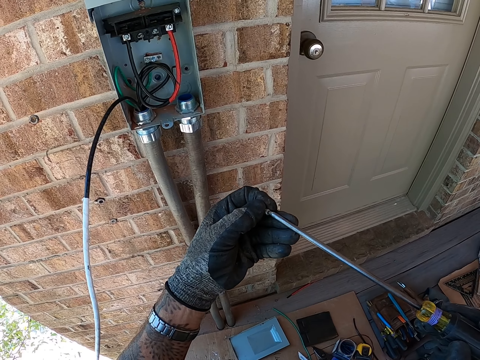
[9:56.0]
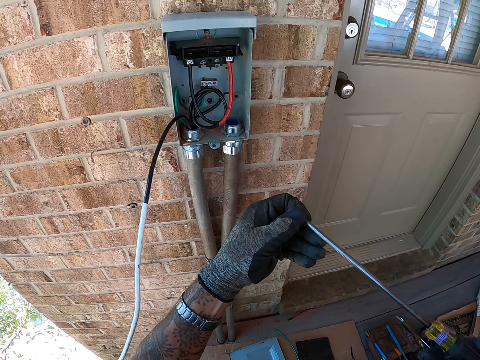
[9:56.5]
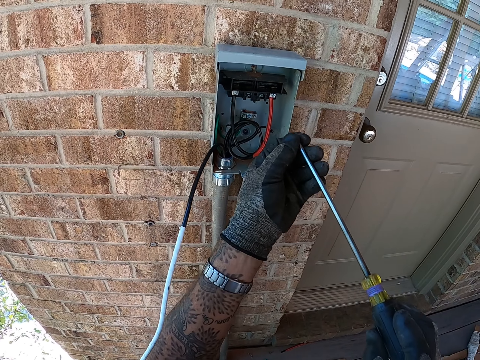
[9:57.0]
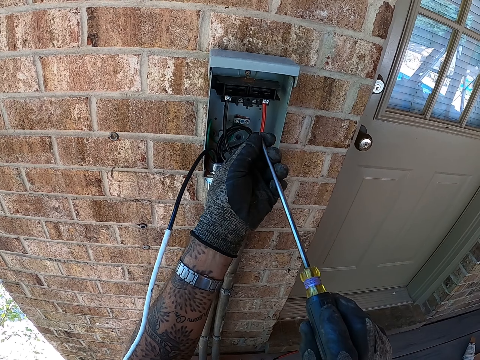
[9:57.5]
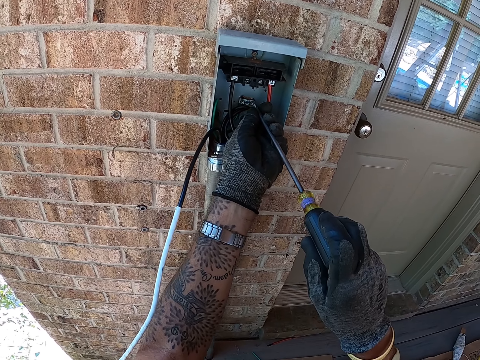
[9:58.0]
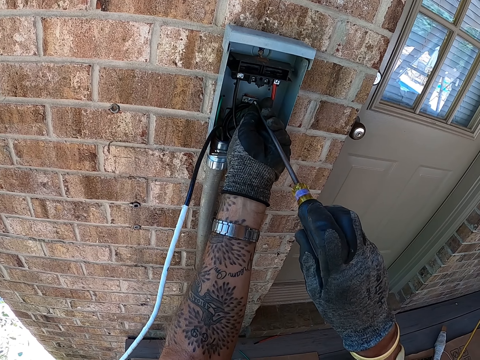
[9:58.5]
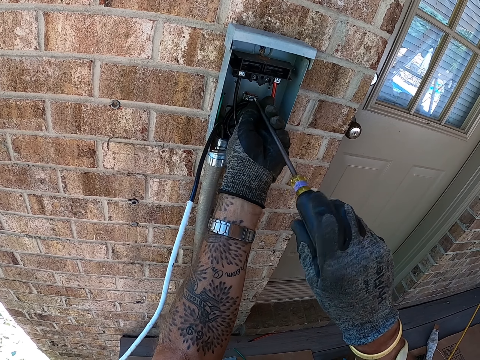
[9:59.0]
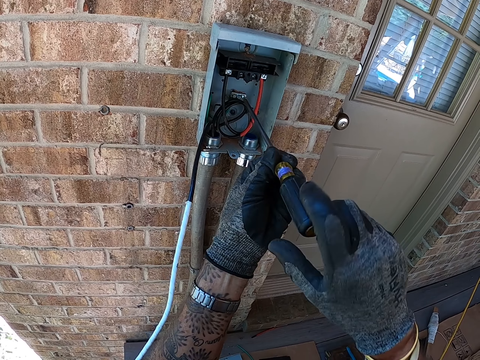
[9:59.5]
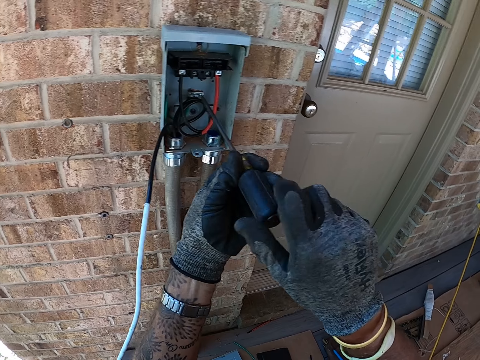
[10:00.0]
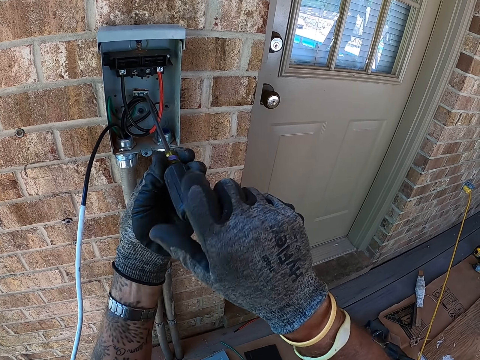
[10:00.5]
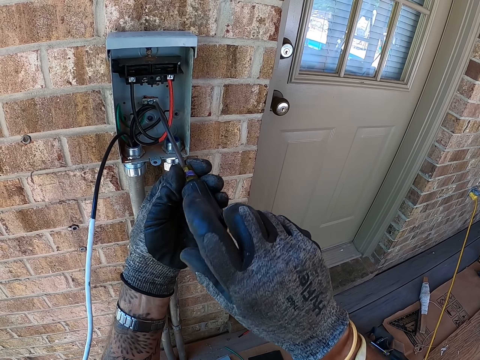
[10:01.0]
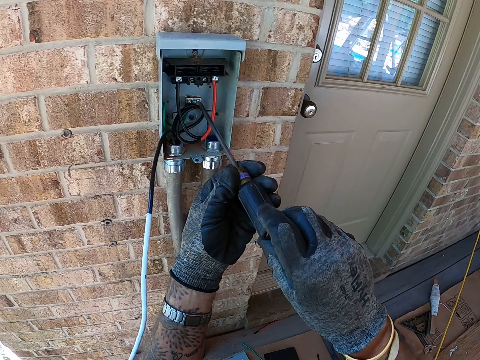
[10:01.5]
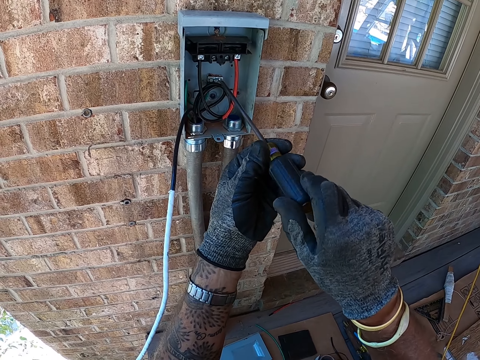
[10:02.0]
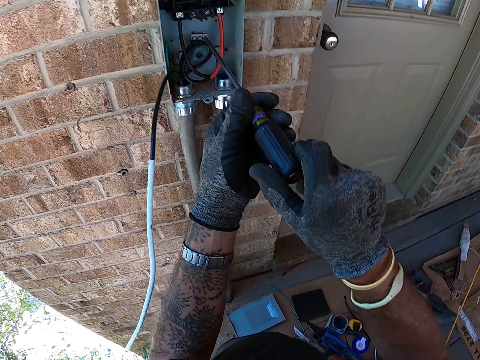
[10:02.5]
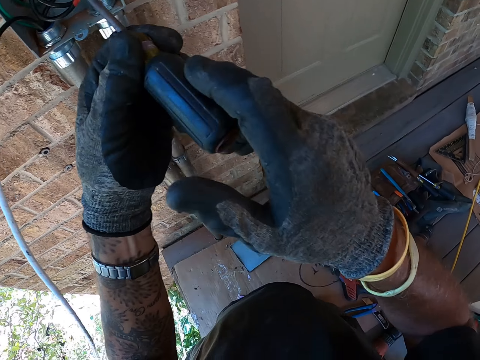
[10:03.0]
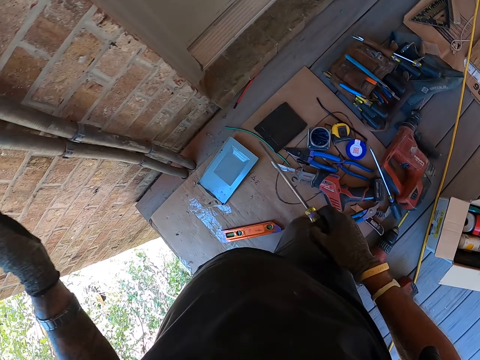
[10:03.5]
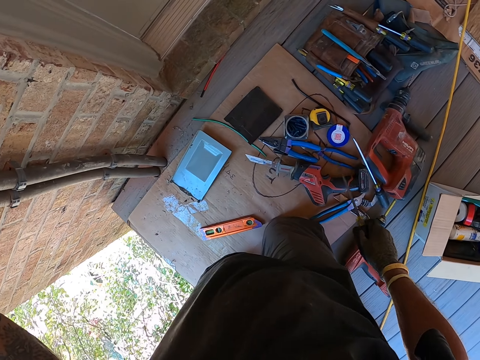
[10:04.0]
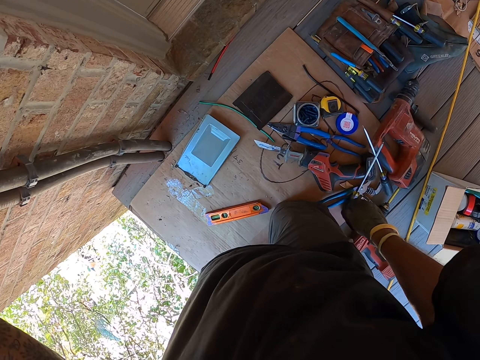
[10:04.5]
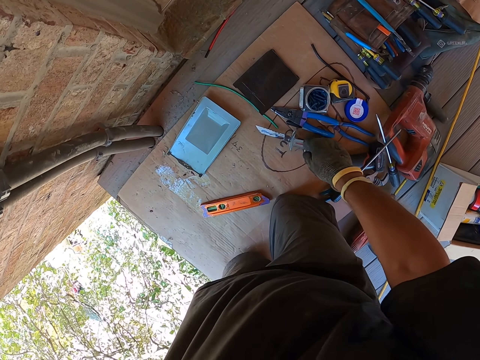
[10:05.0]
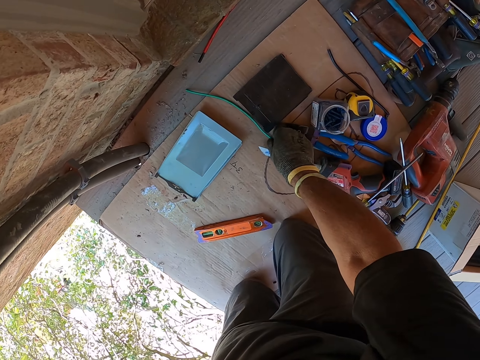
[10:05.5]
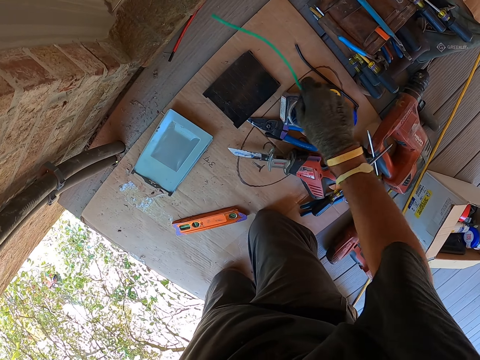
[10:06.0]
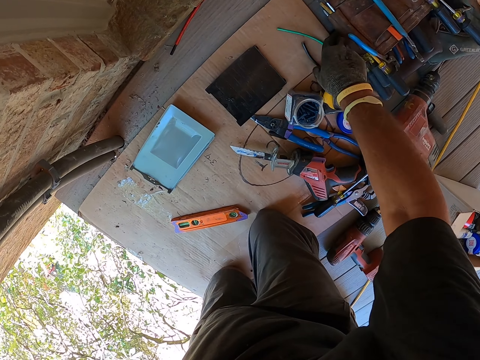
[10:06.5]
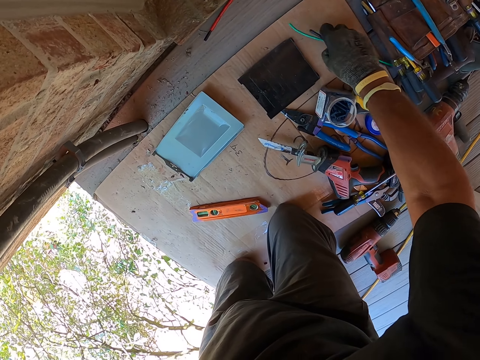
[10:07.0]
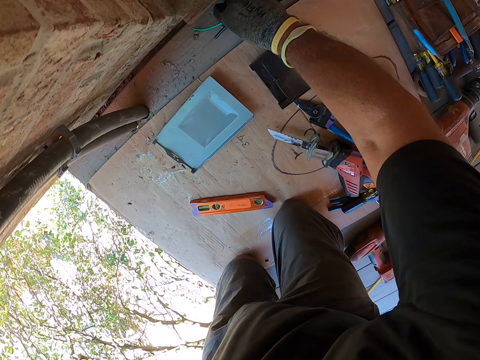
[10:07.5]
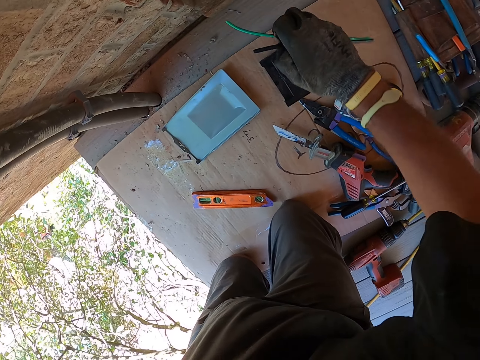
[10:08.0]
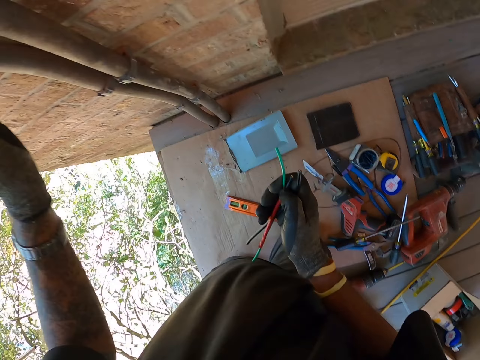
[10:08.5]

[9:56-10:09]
The camera wearer puts a screw on the screwdriver. They fix the screw in the box with the screwdriver. They look around. They drop the screwdriver on the carton. They pick up the cut wires on the floor.

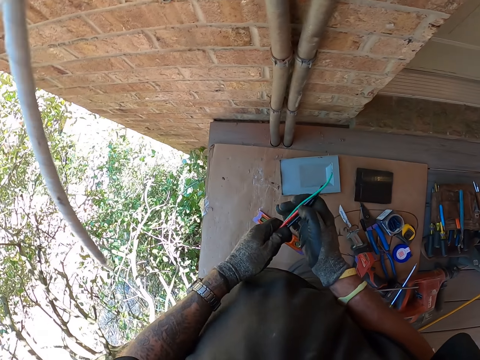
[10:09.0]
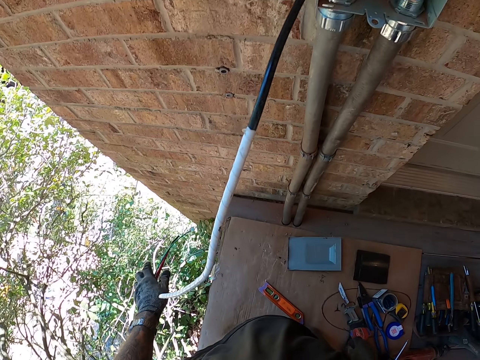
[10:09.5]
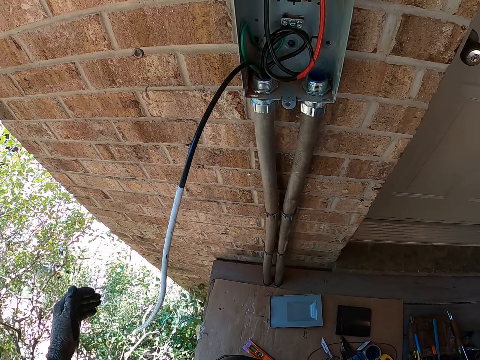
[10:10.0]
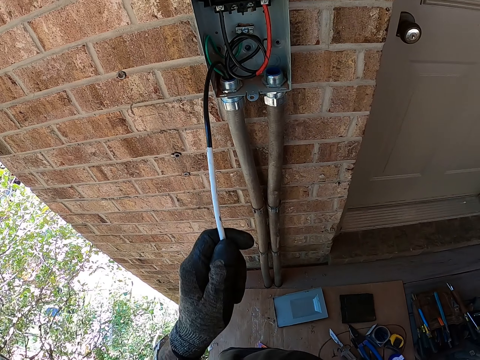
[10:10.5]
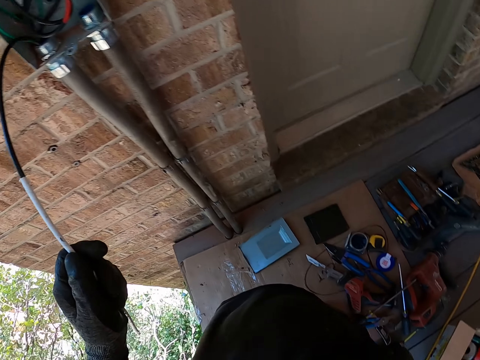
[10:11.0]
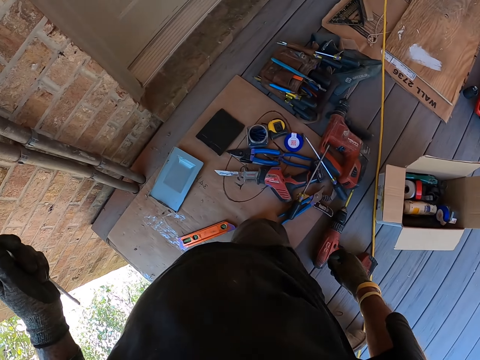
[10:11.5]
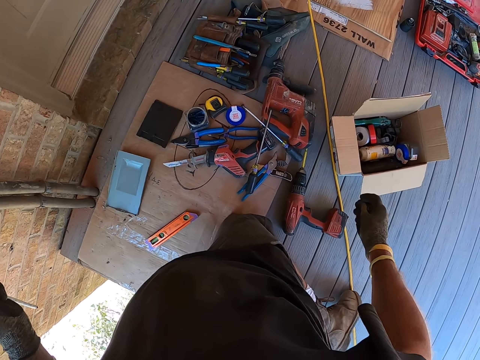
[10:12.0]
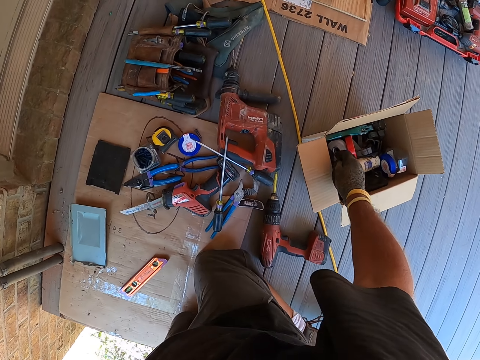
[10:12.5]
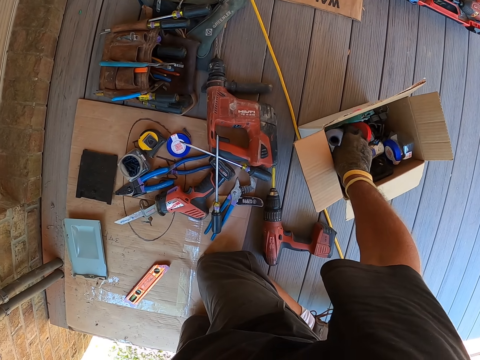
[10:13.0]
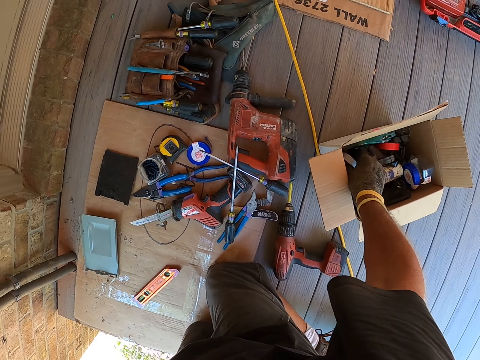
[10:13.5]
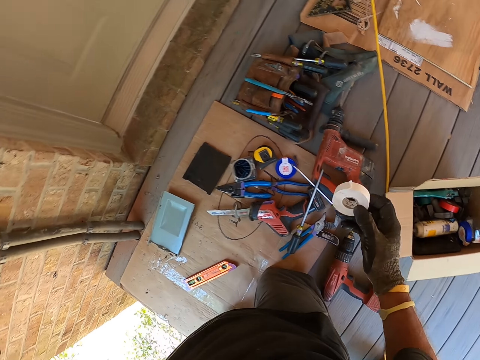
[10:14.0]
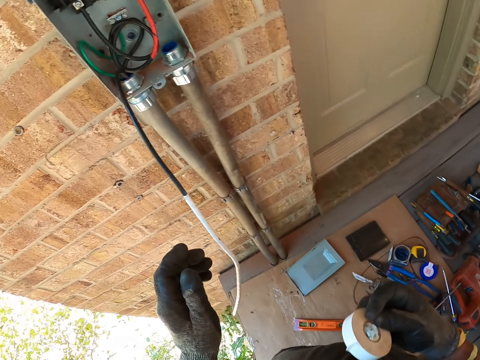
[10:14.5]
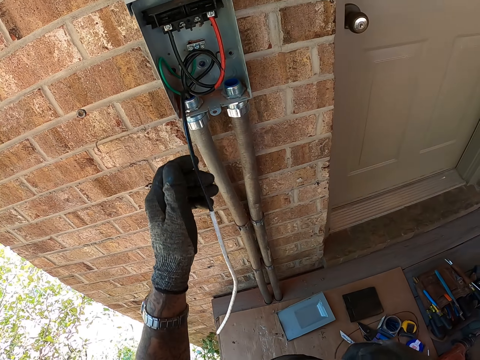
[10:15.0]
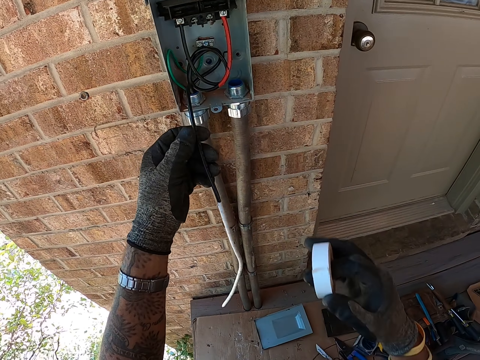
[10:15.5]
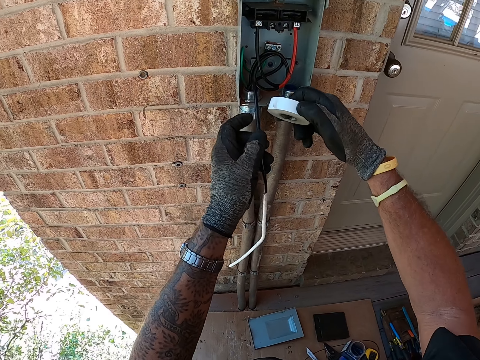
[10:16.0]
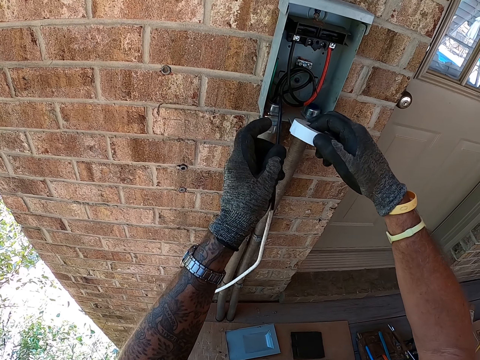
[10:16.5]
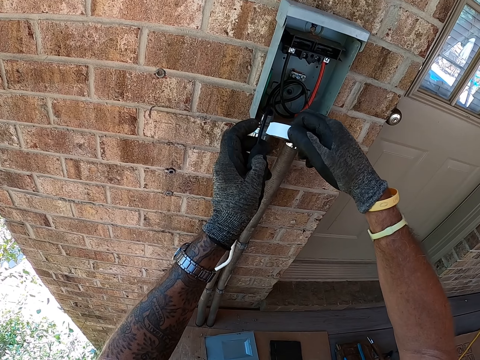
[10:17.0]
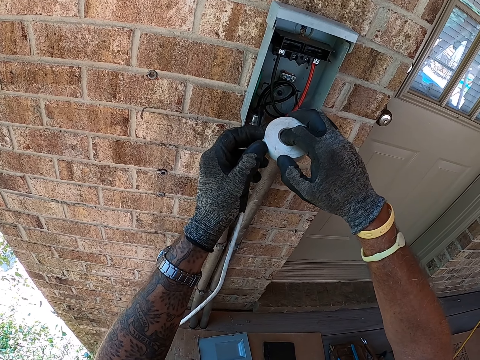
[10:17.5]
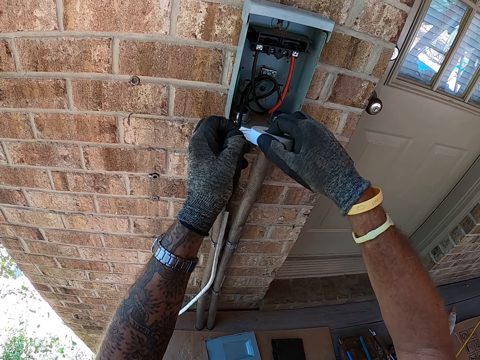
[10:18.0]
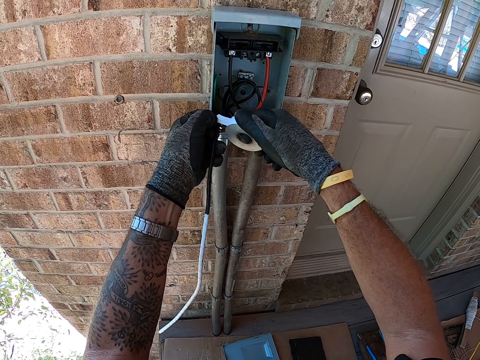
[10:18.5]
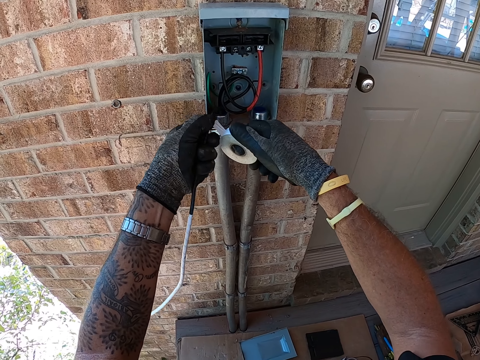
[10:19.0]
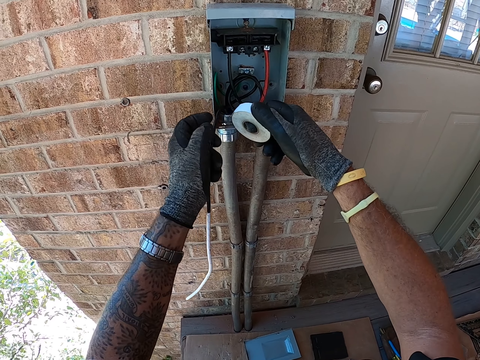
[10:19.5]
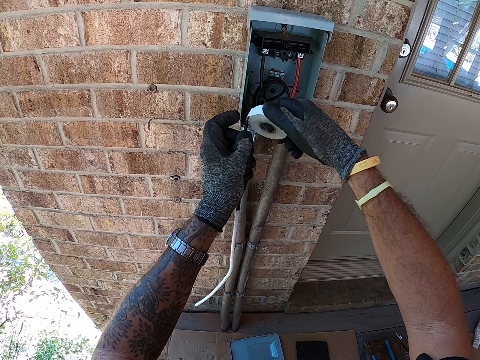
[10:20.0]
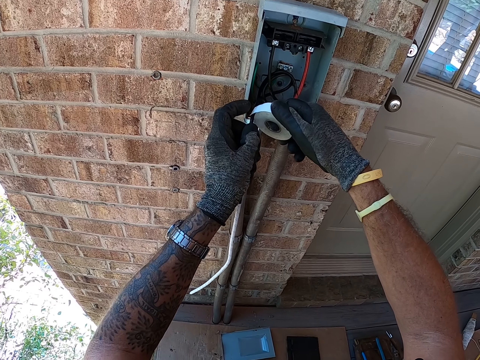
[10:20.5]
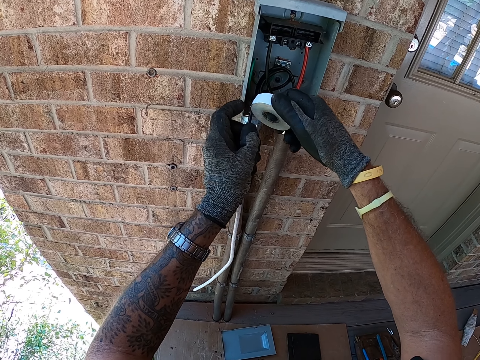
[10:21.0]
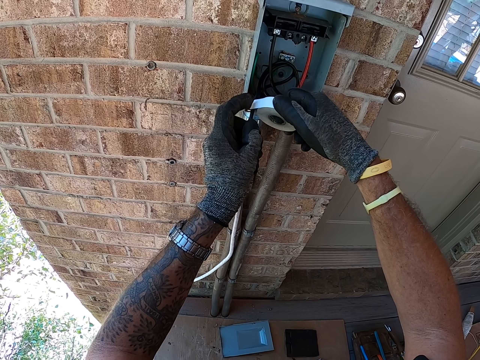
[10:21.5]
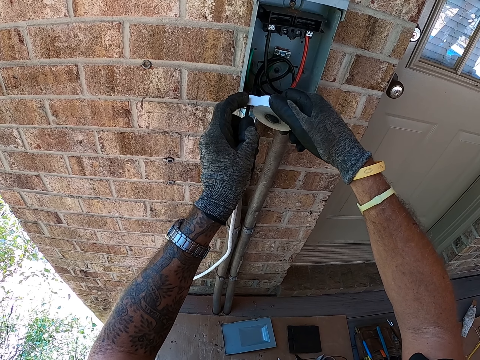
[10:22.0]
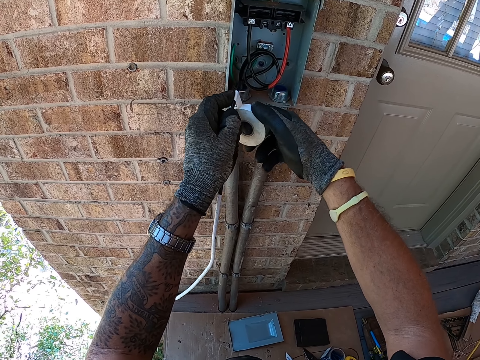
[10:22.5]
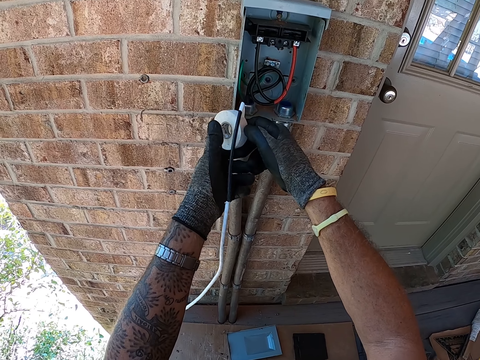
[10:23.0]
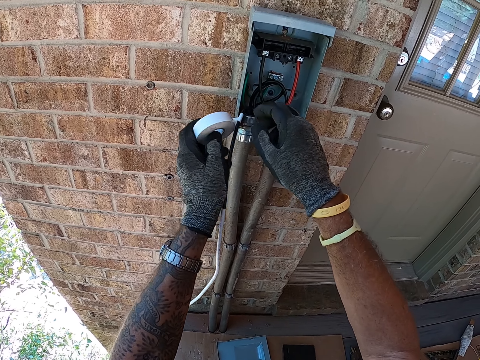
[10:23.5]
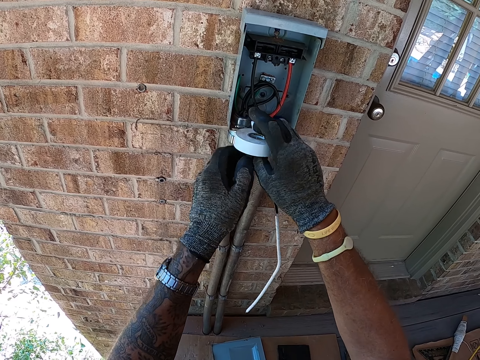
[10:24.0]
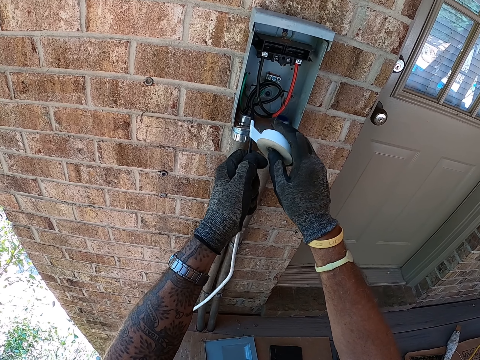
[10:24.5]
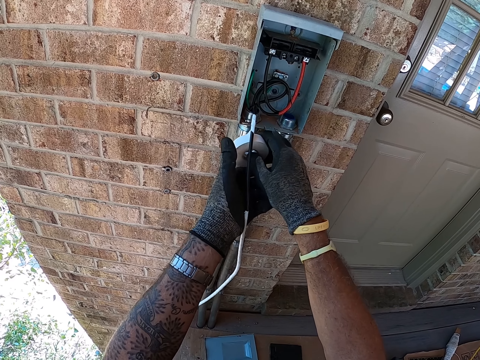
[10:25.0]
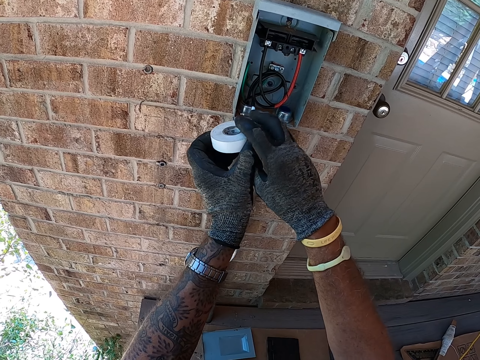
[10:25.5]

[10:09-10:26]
The camera wearer picks up the wires with the other hand. They throw the cut wires. They hold the meter box wires. They pick up the sellotape in a carton. They look around. They pull the sellotape. They move their hands. They put the sellotape around the wire.
